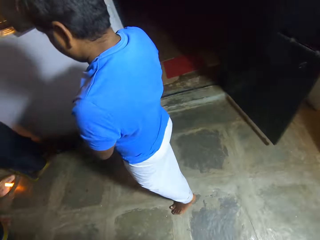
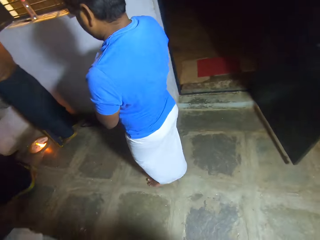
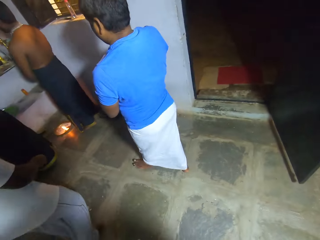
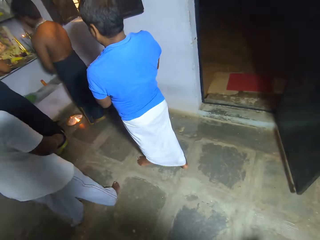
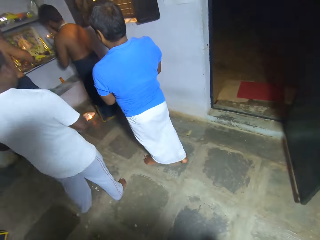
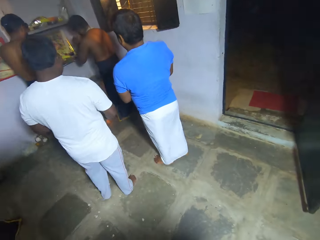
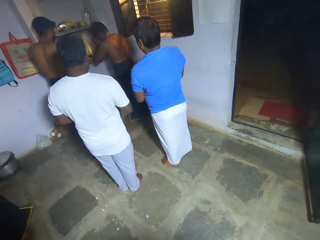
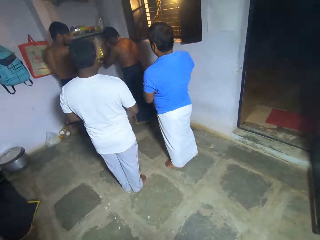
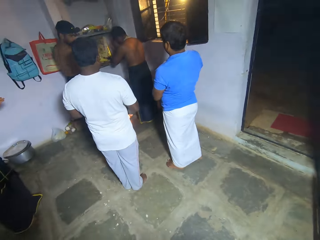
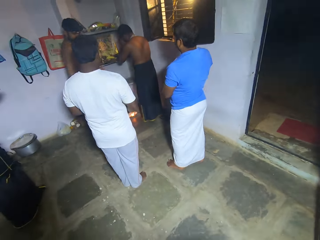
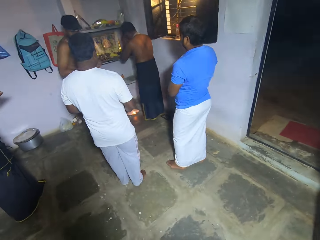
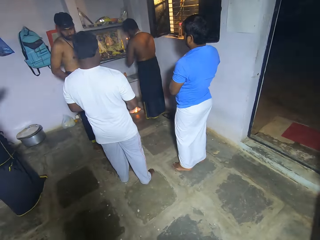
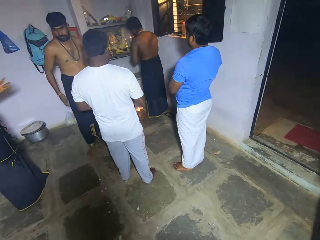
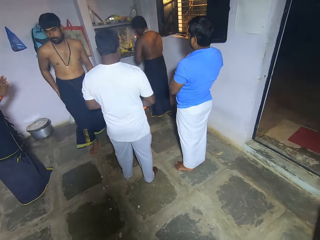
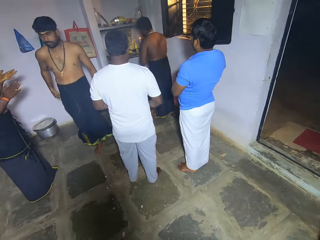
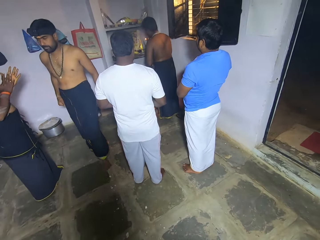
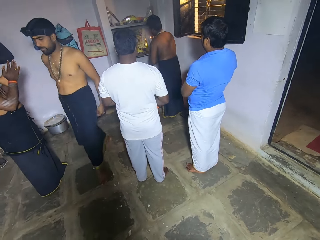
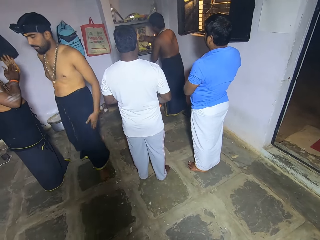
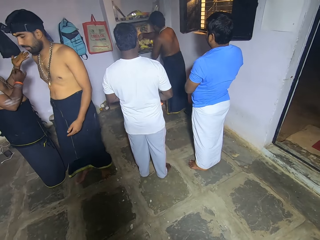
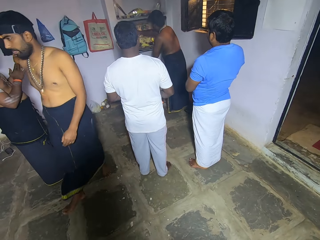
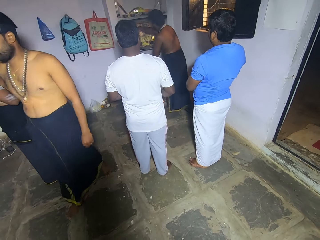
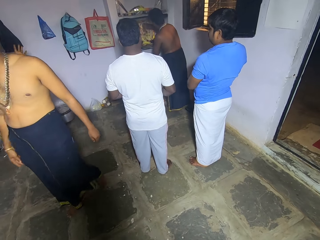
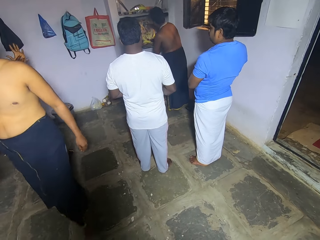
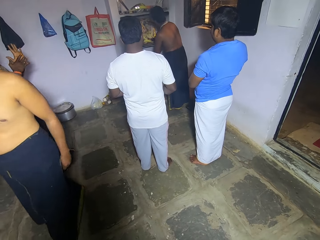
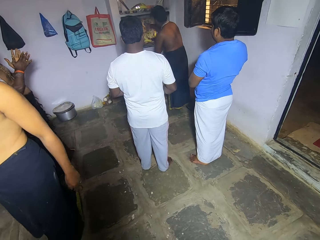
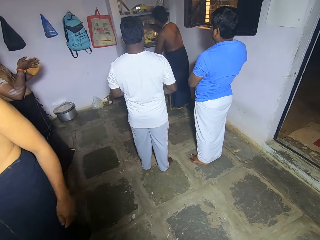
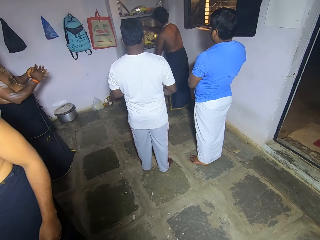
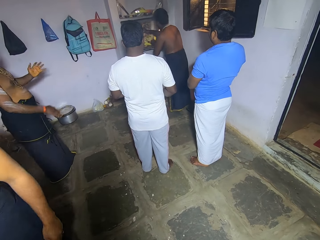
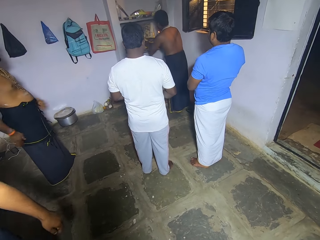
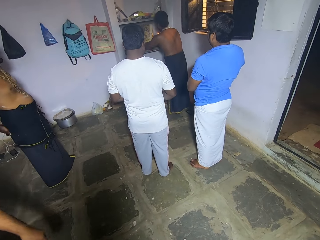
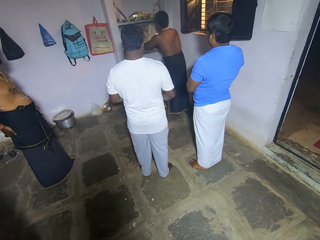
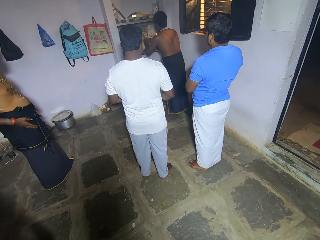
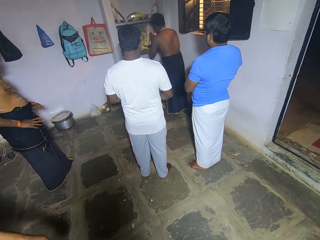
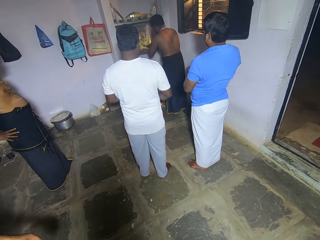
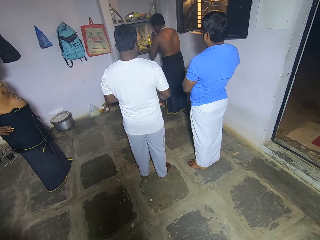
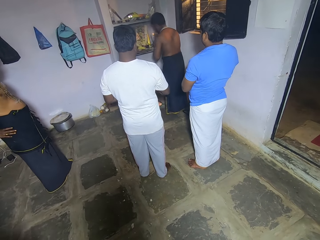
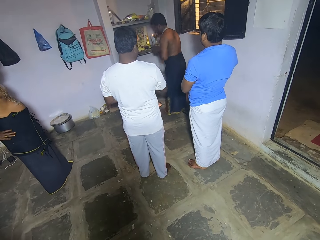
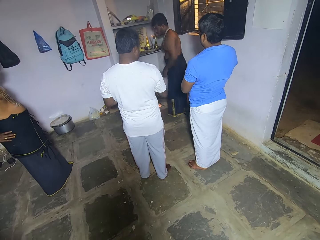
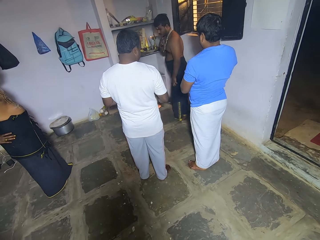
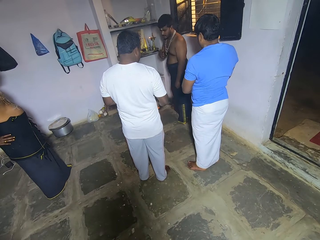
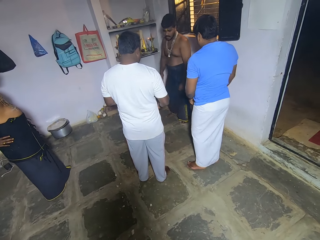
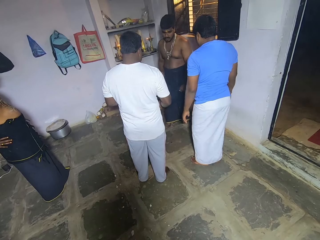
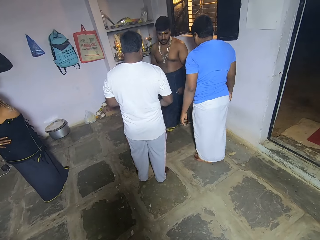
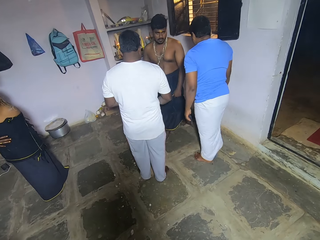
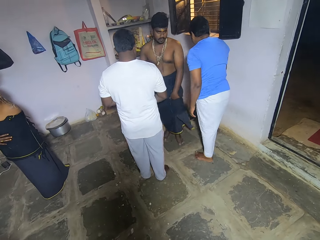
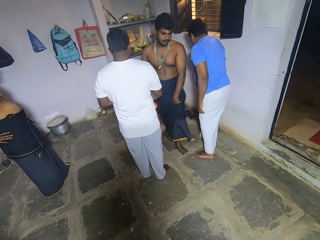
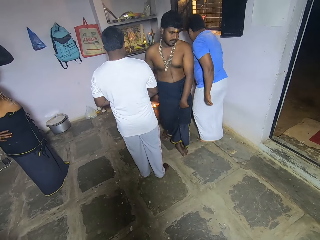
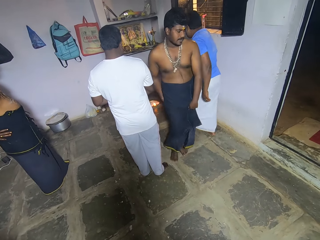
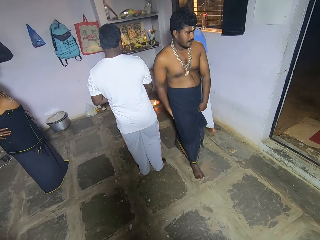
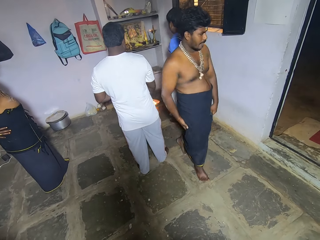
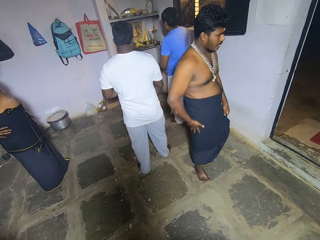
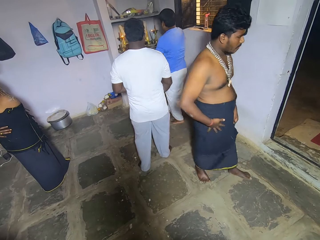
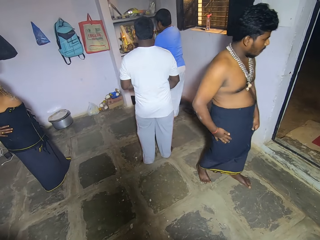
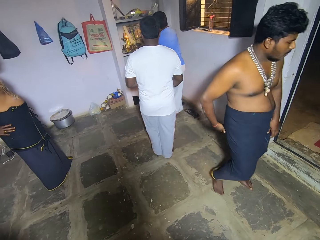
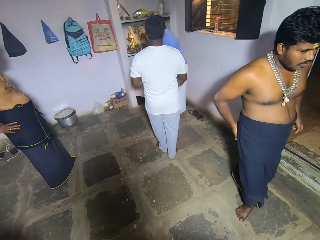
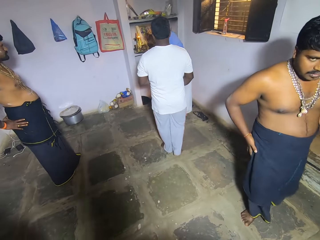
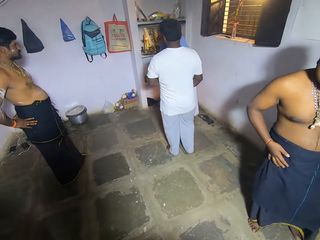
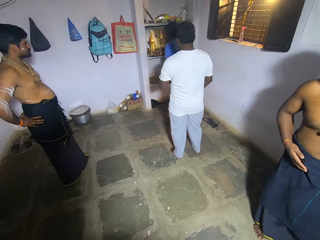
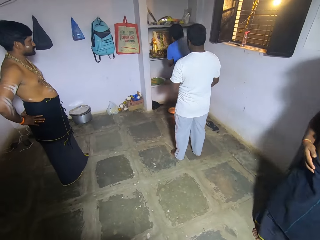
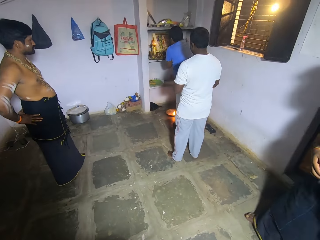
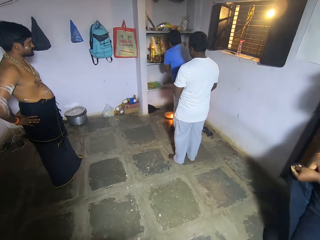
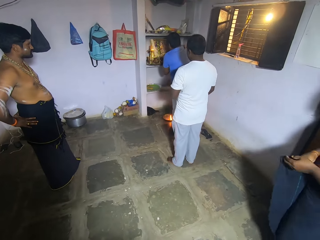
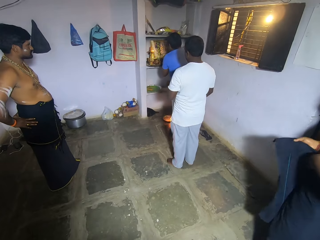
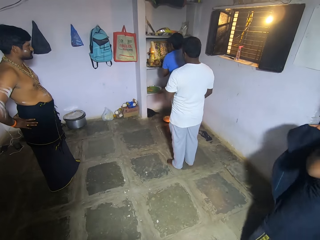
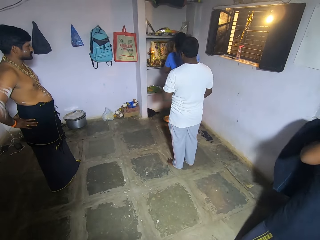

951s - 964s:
The camera wearer faces the altar. They look around in a room. A man performs a ritual. The man moves the hand on the altar. The man walks on the floor. Another man performs a ritual.

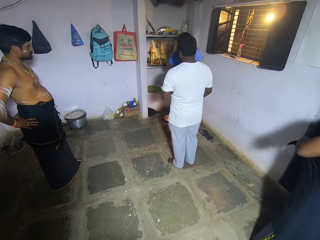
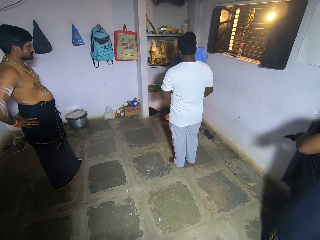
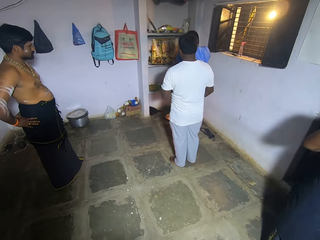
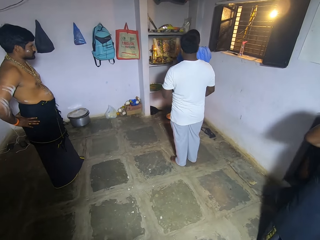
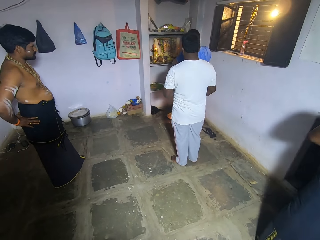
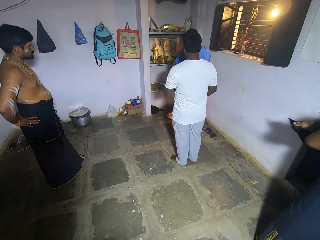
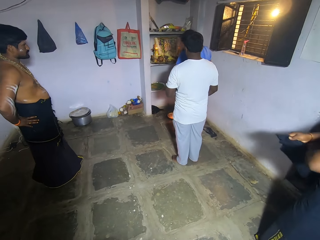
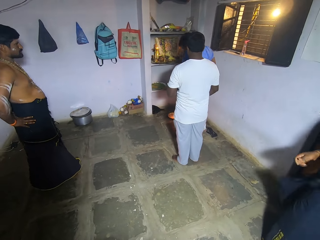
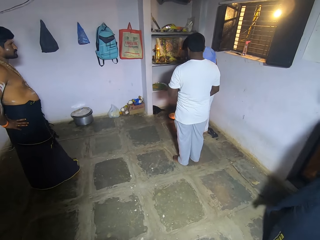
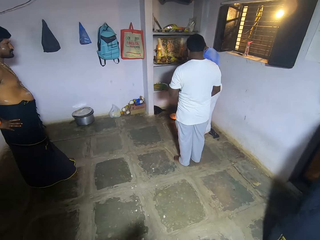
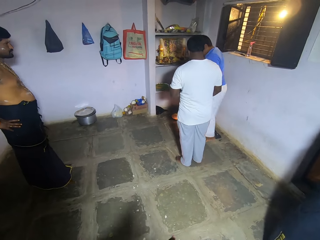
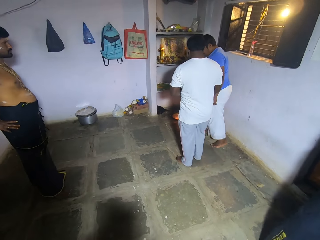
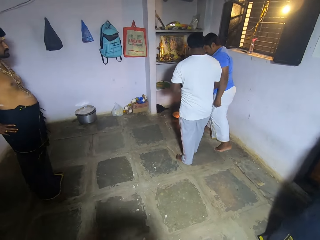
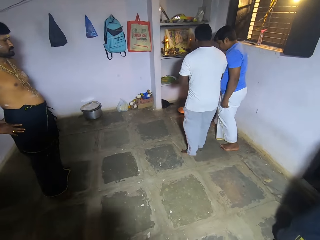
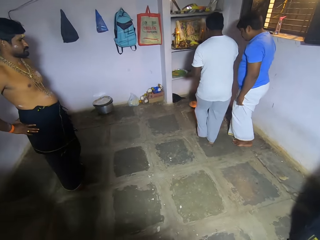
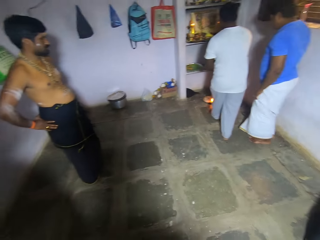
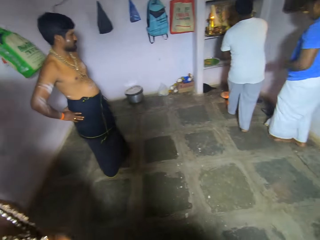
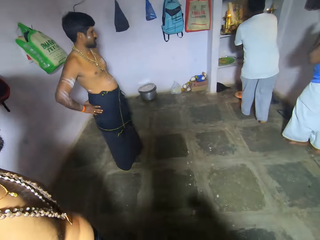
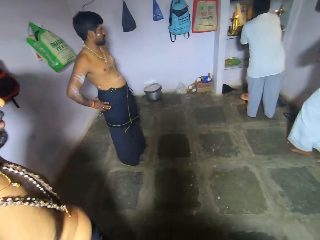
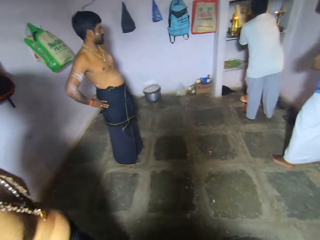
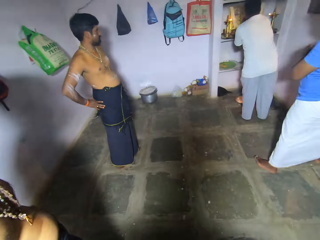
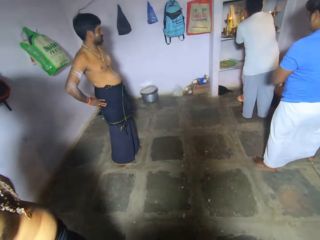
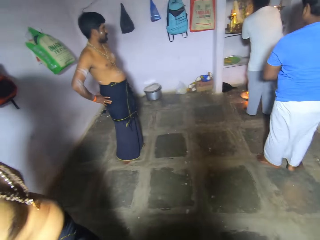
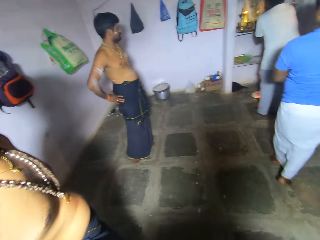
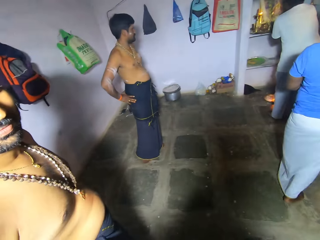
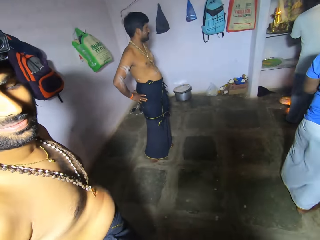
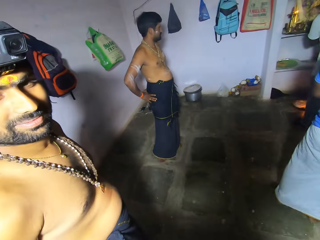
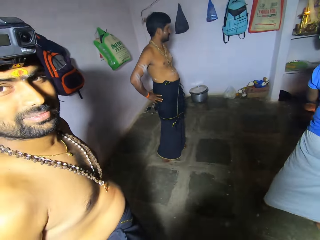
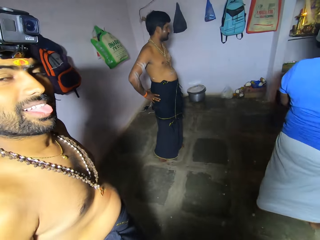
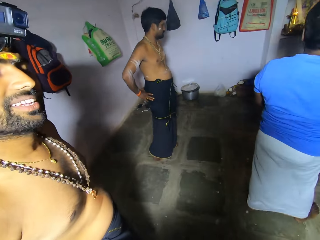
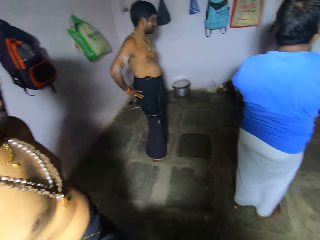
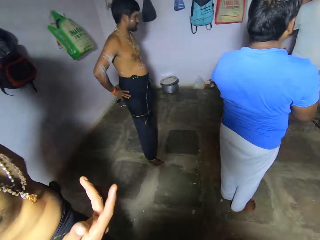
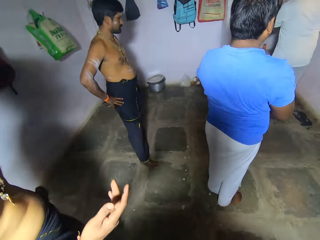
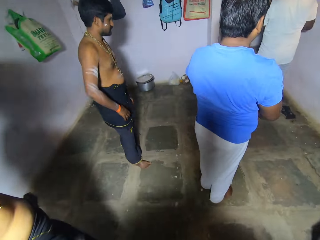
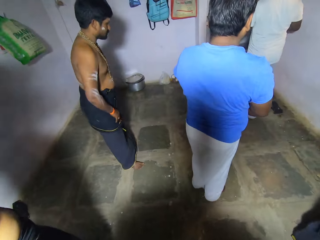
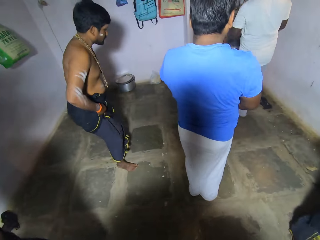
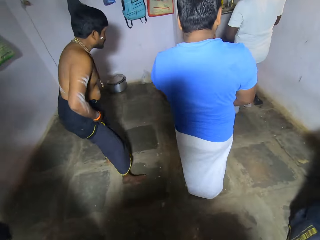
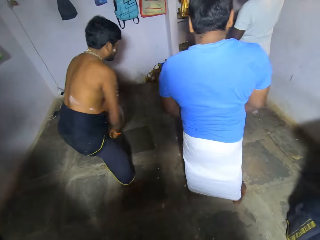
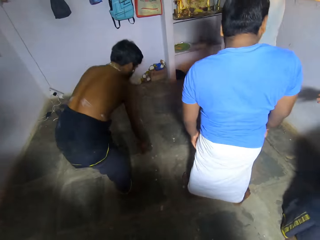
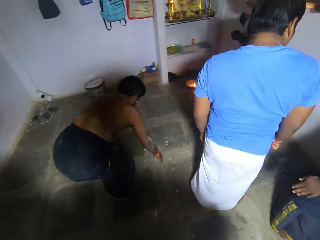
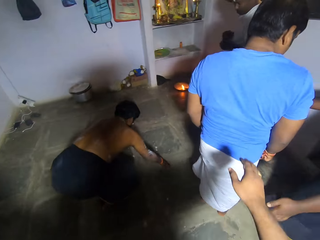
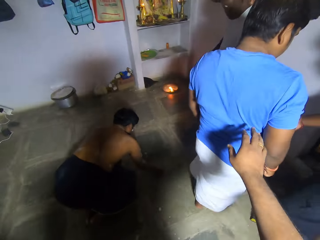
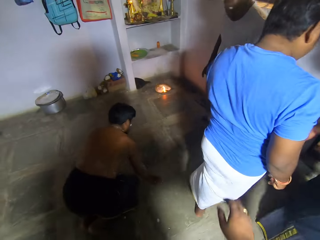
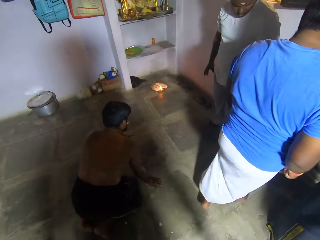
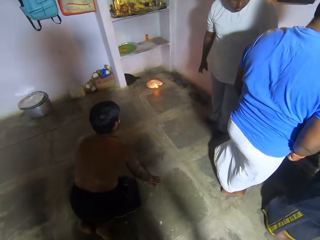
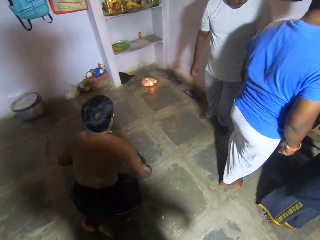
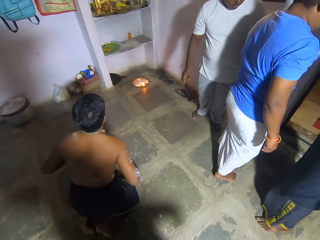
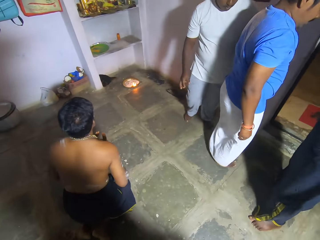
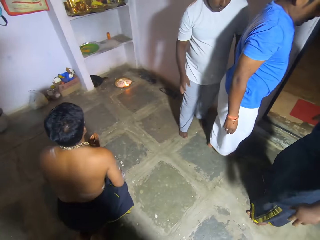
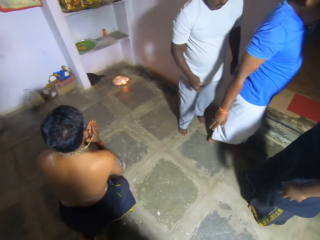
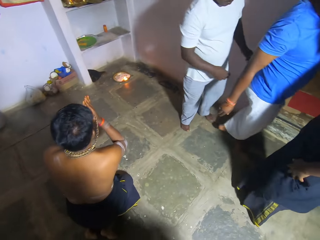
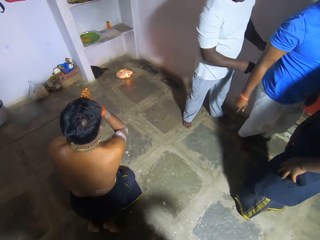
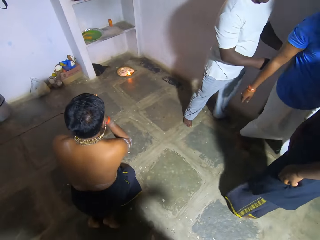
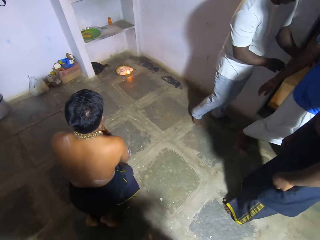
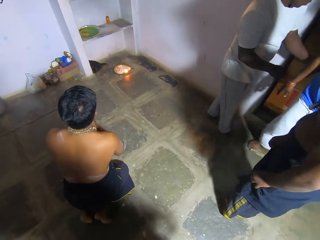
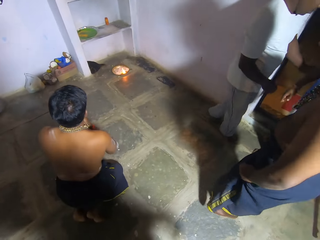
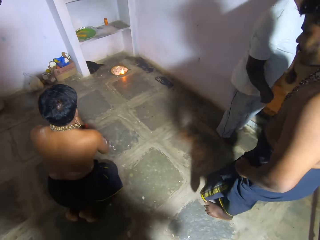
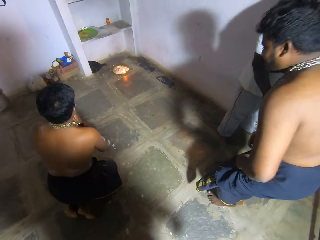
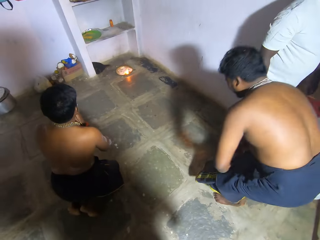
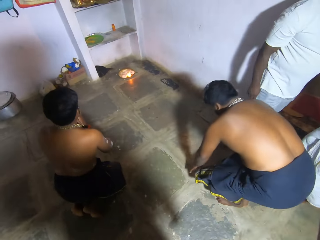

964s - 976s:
A man ties the saree. A person performs a ritual. Another person converses with the camera wearer. Another man kneels on the floor and prays.
